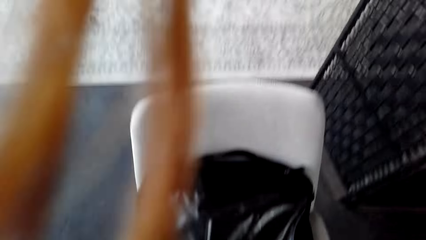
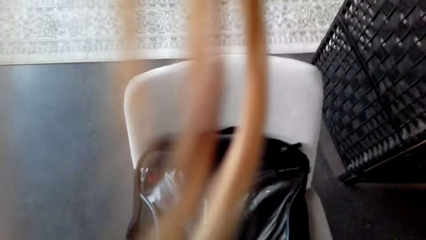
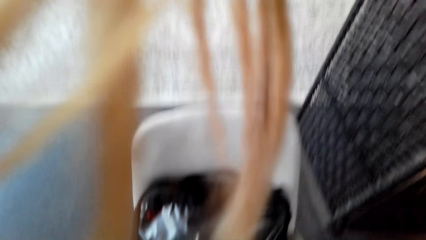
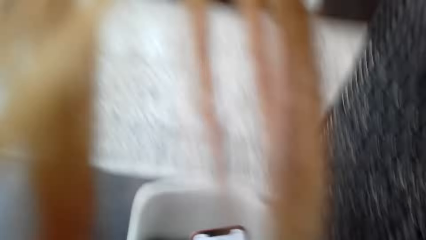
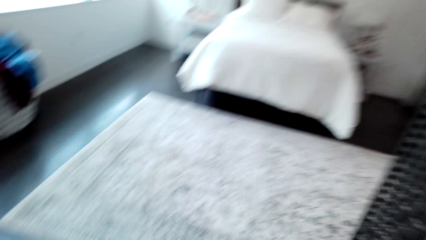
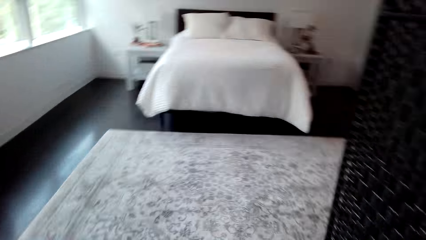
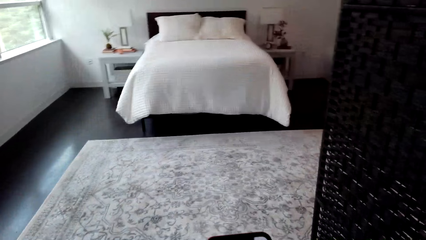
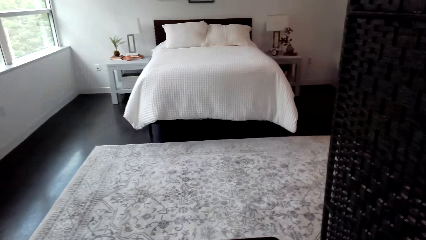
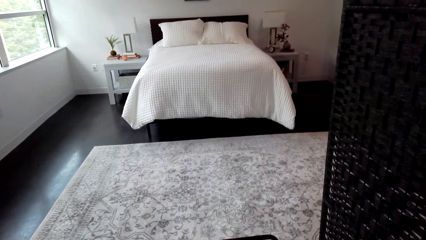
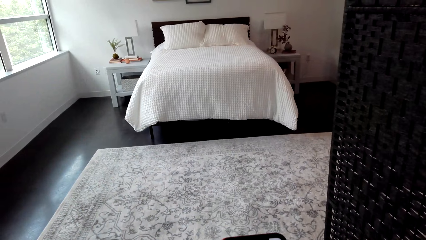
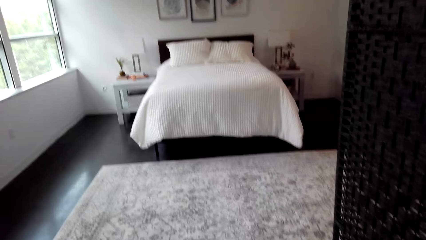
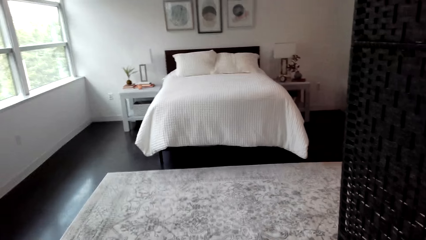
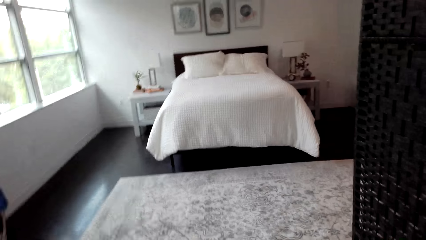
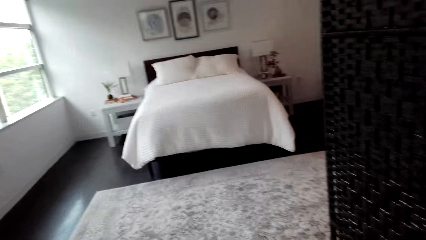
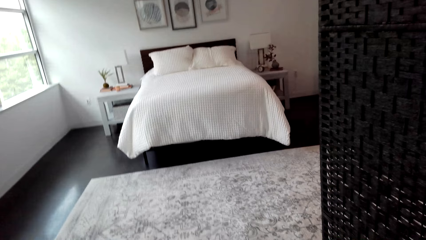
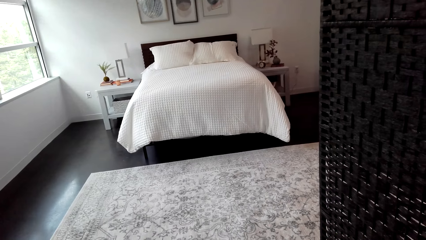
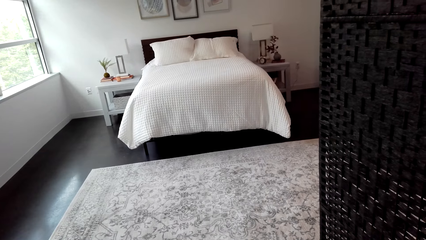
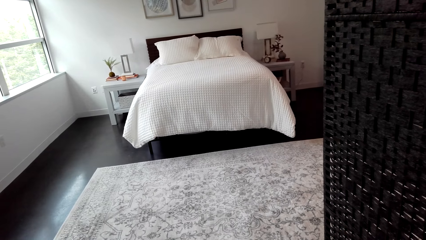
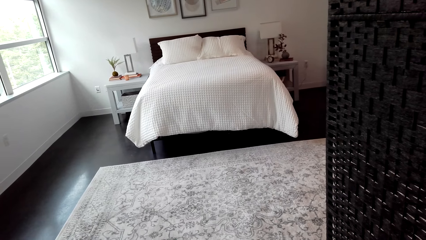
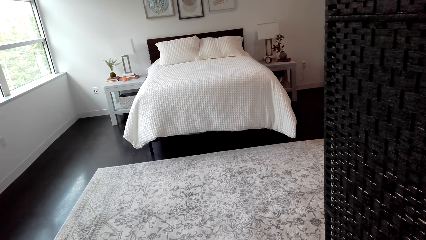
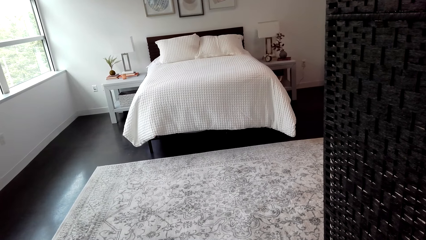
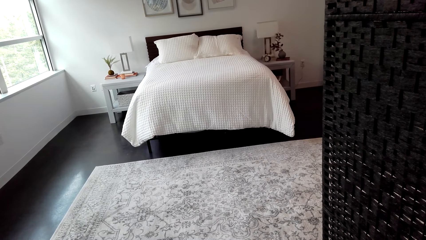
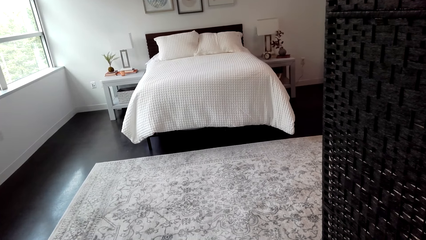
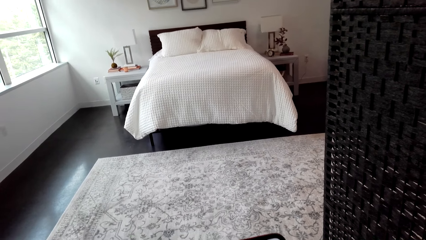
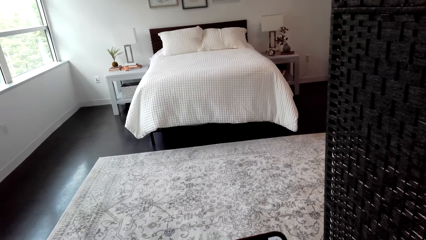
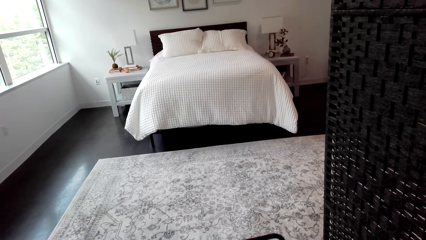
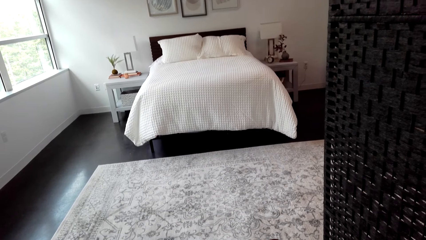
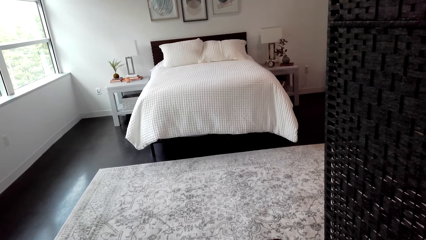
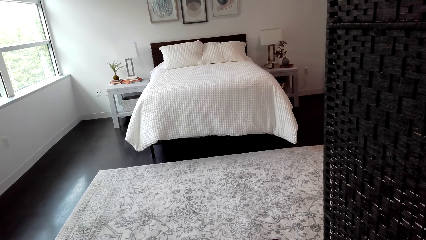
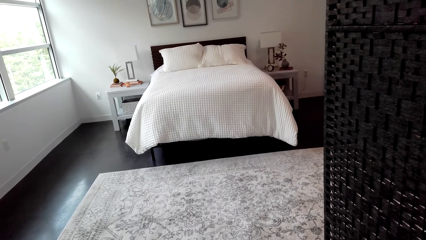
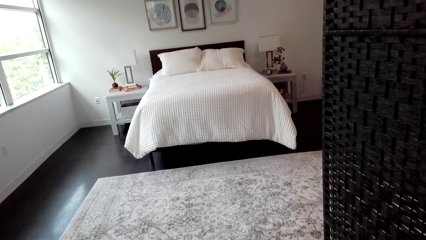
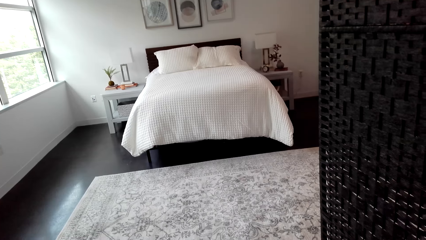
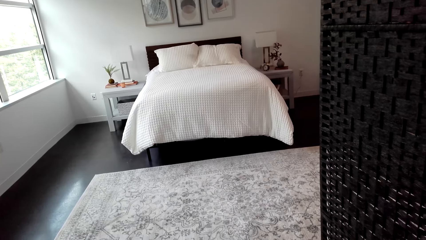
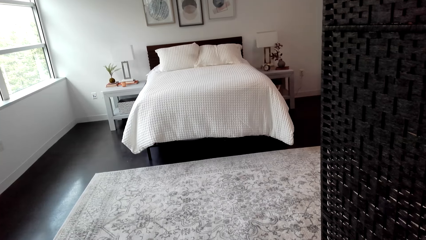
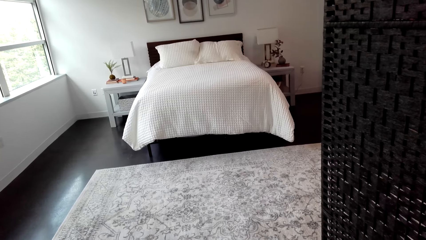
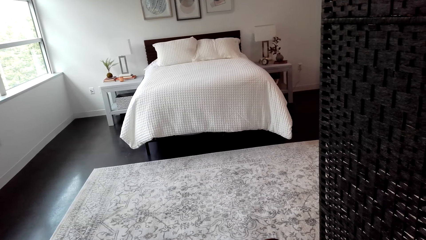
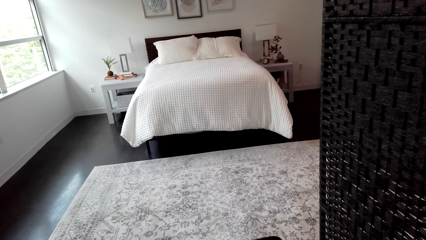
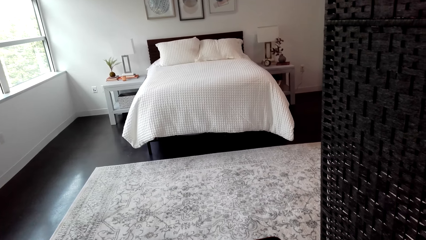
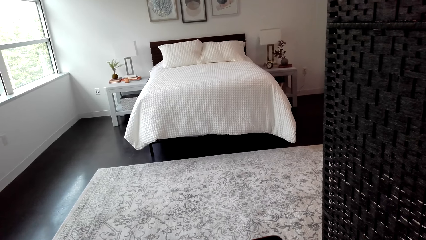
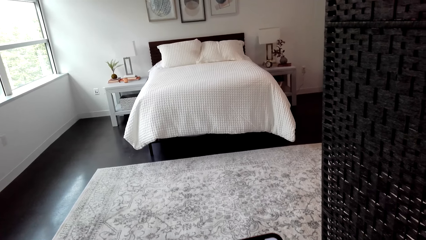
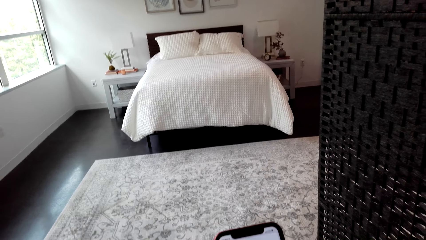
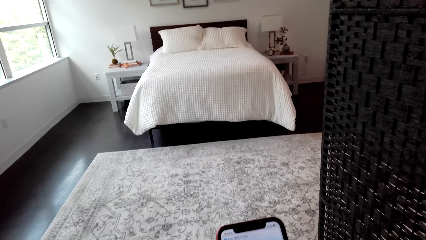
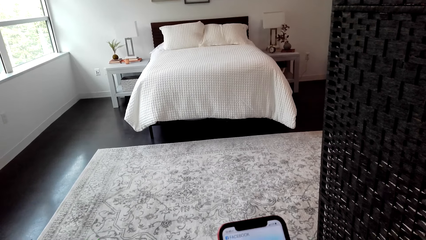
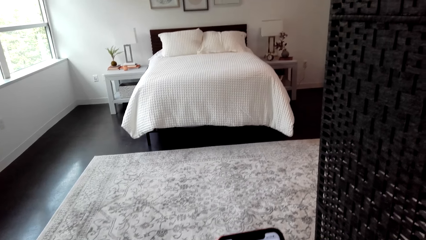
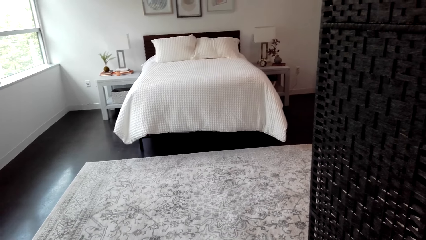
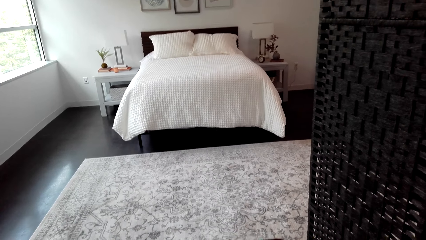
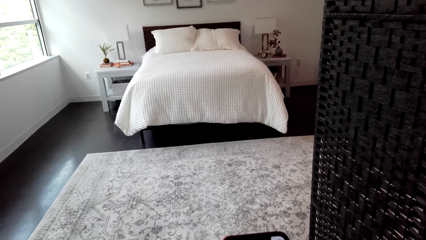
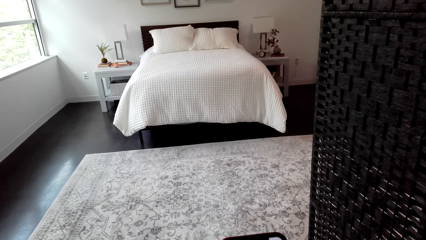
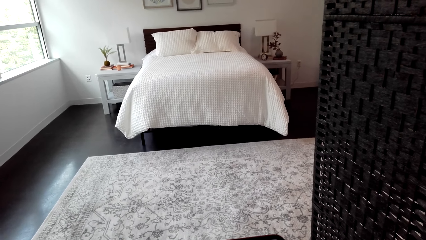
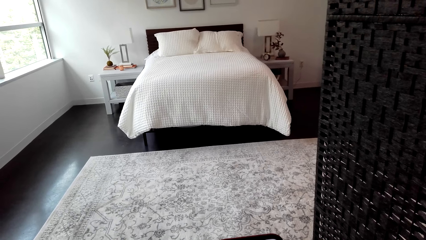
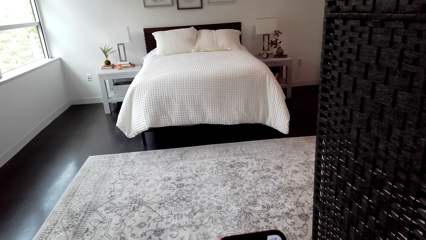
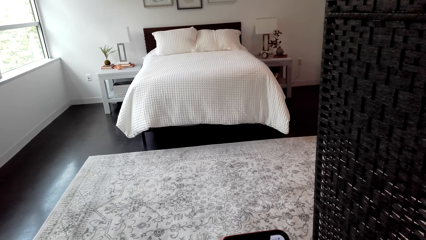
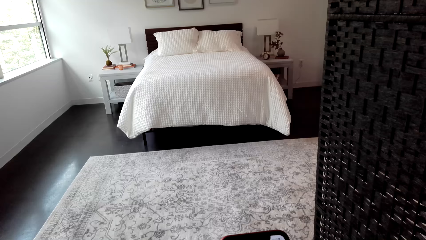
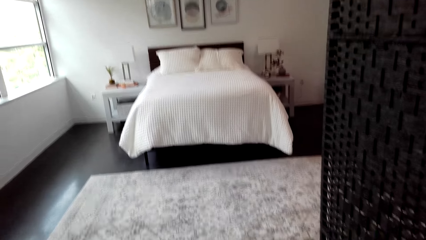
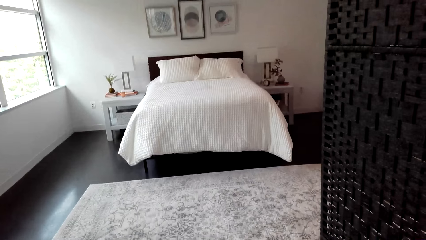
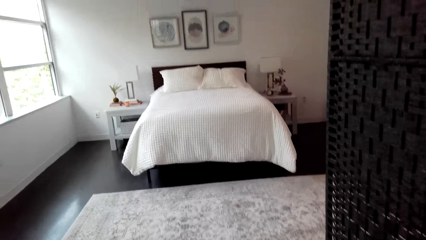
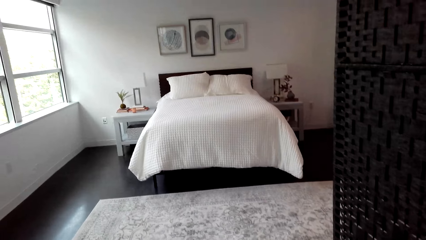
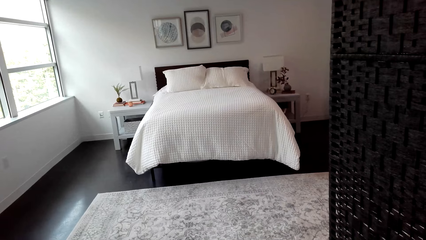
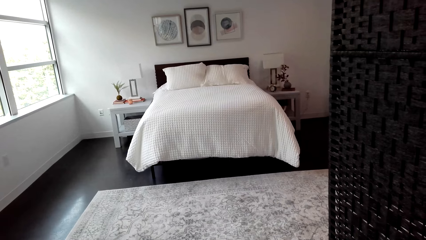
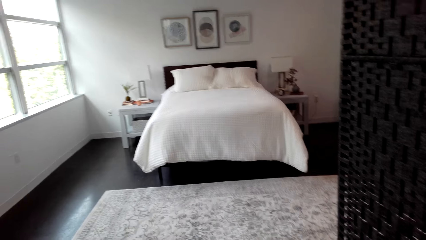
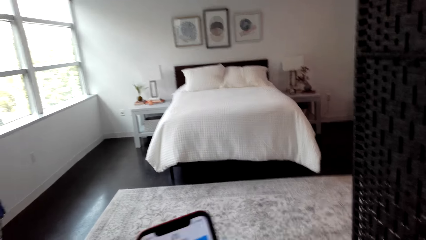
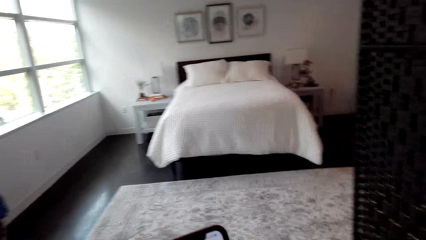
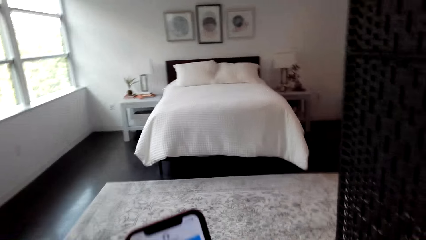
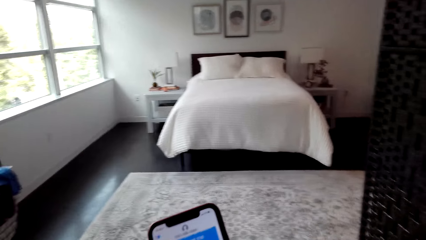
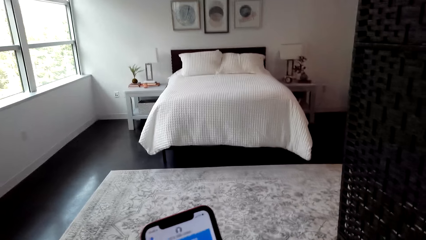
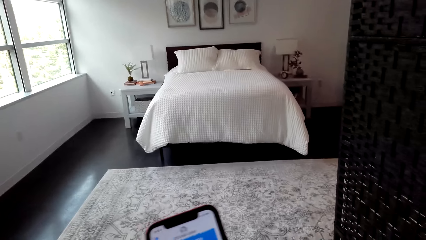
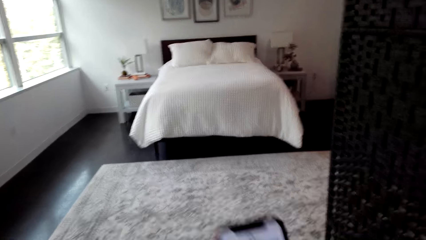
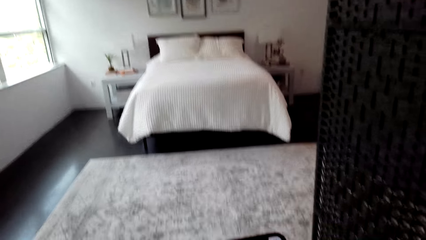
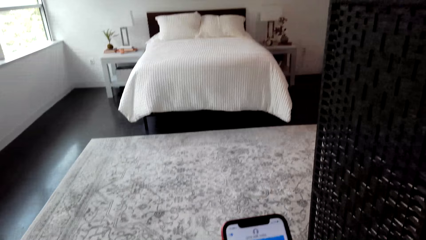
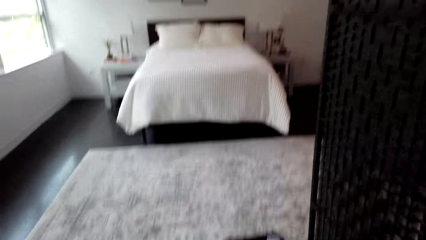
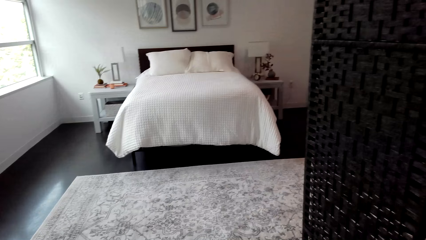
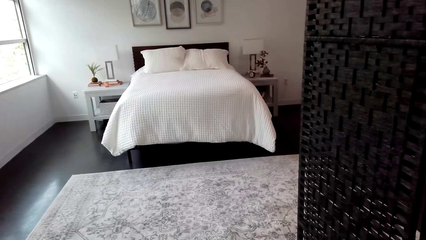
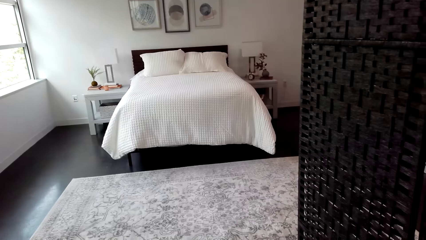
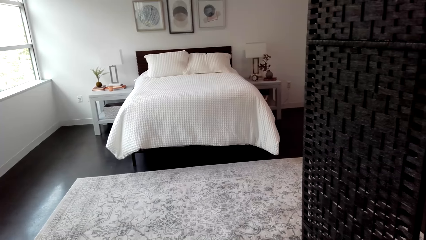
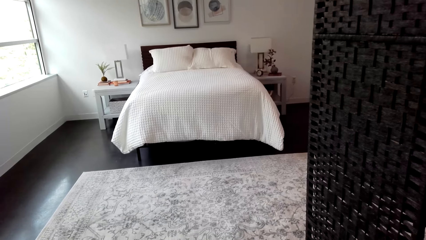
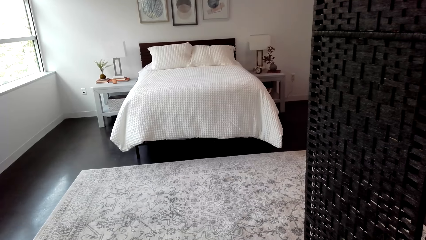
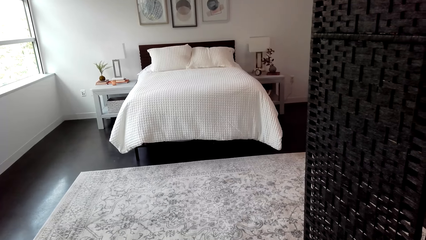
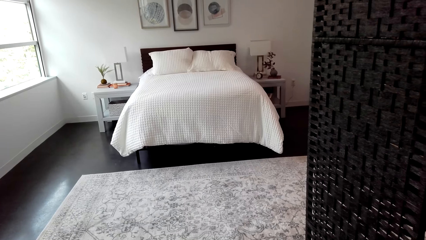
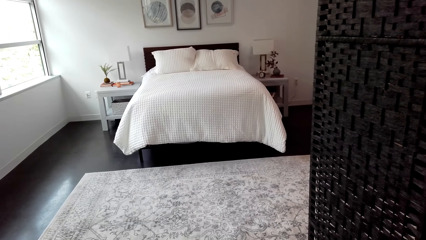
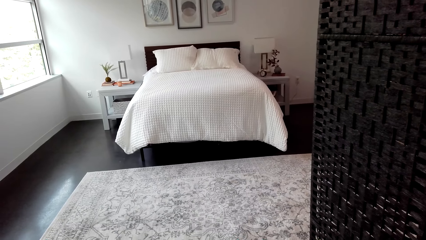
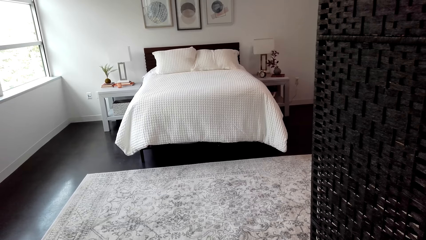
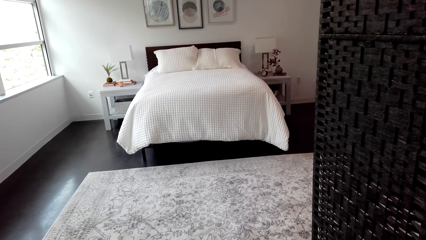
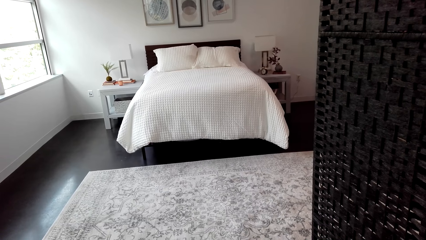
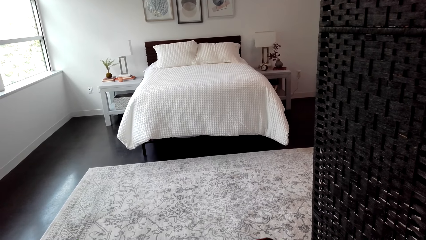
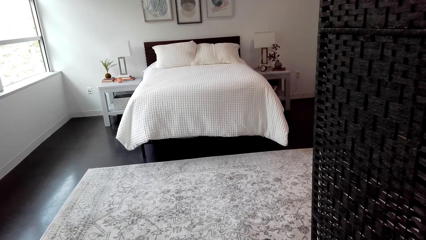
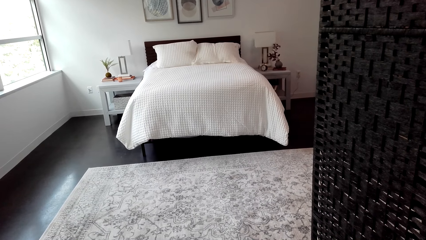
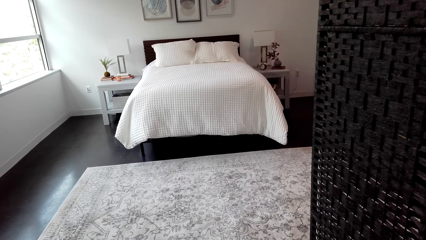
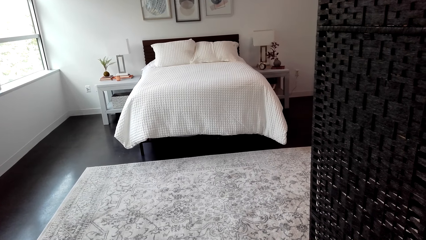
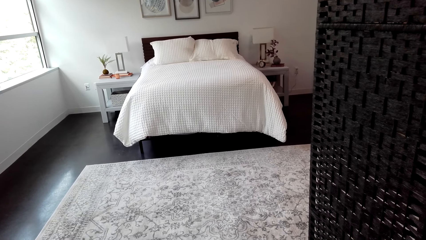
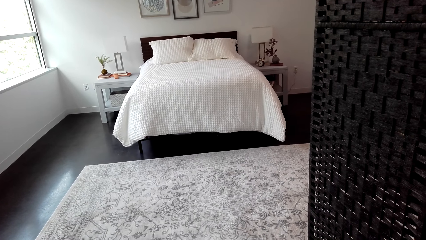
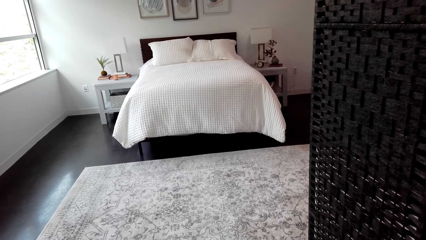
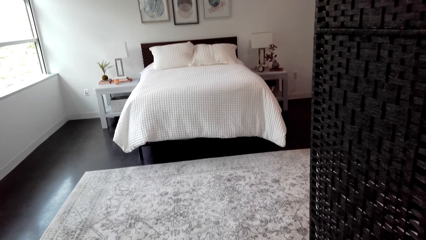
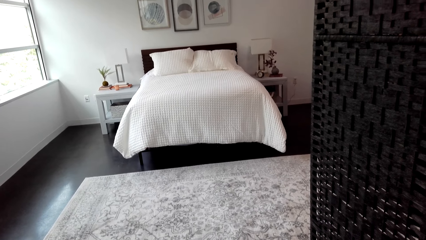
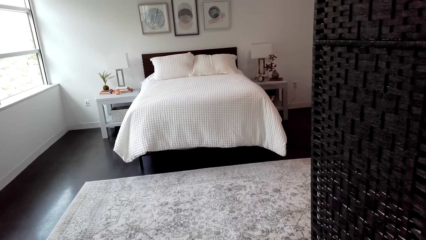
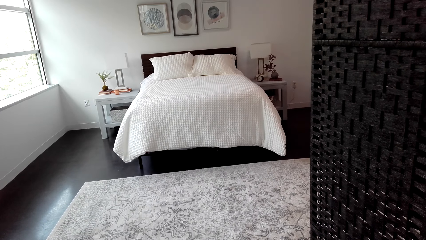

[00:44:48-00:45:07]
The camera wearer uses the phone.
